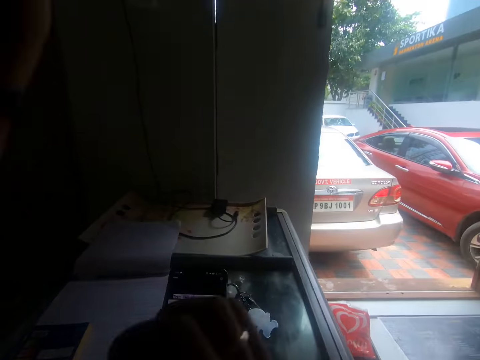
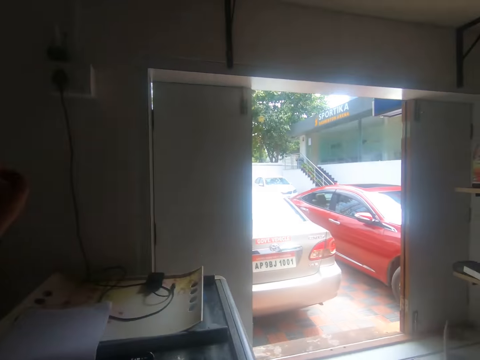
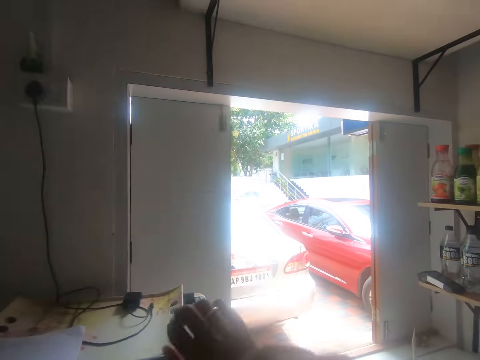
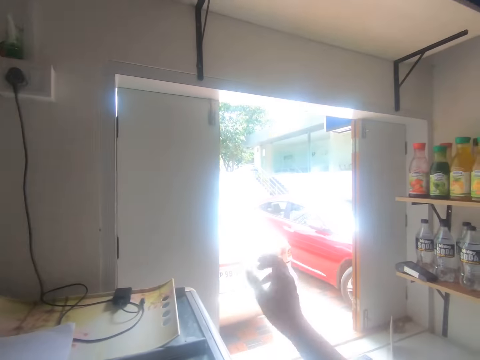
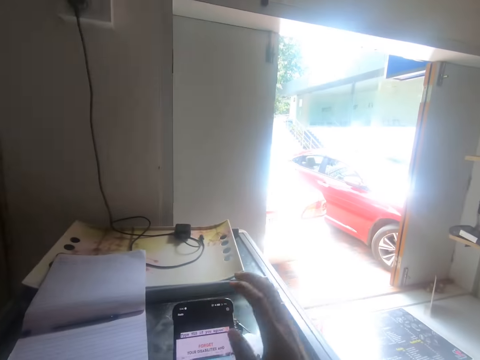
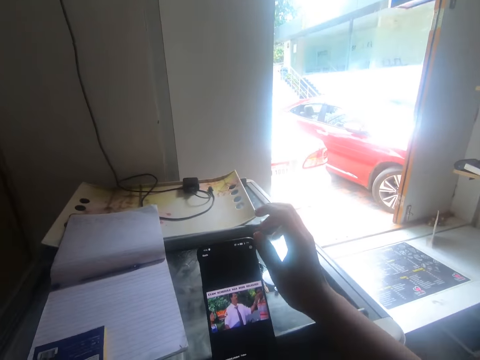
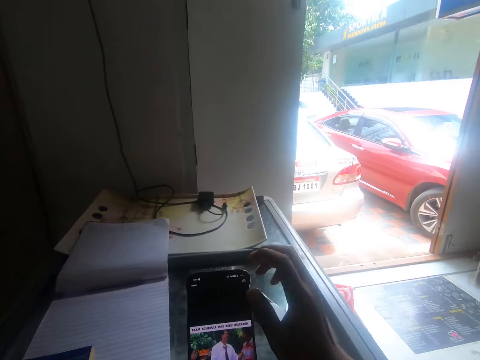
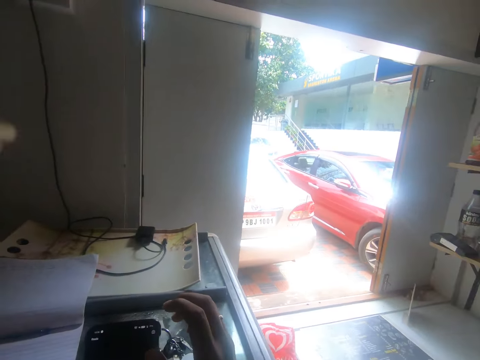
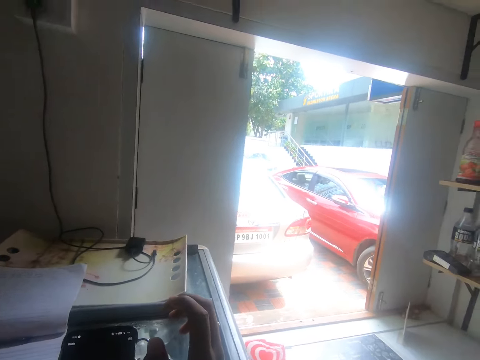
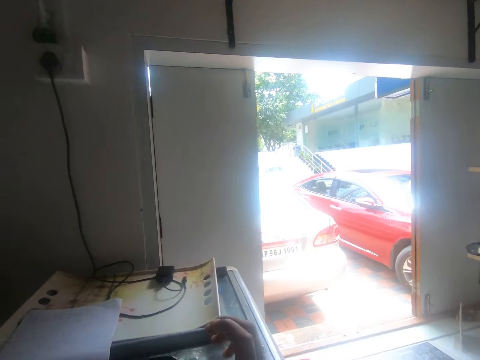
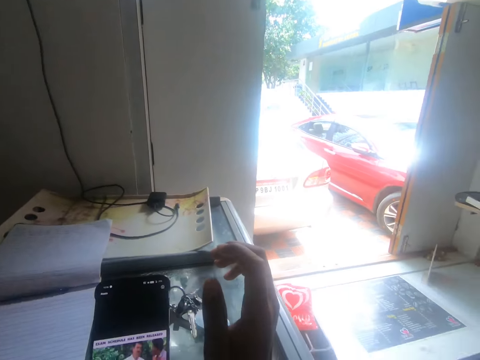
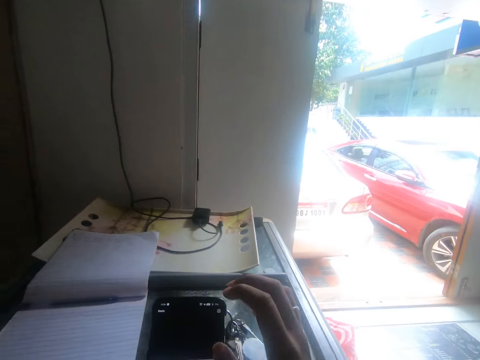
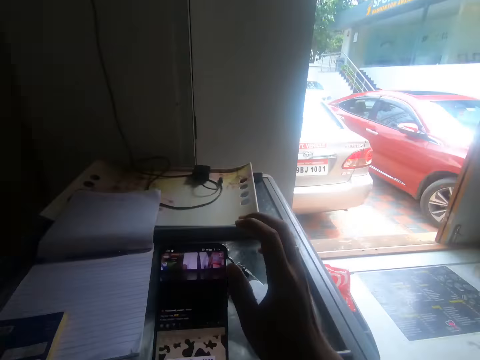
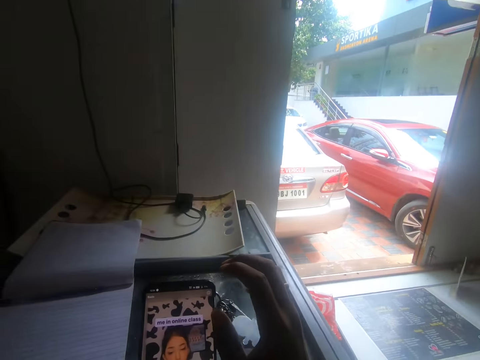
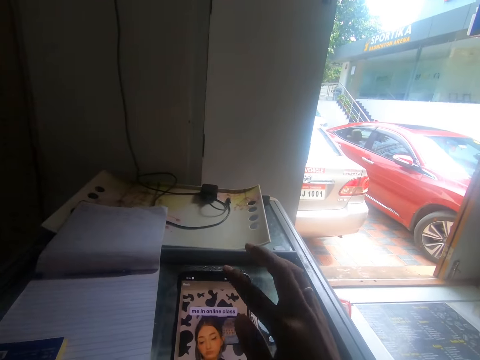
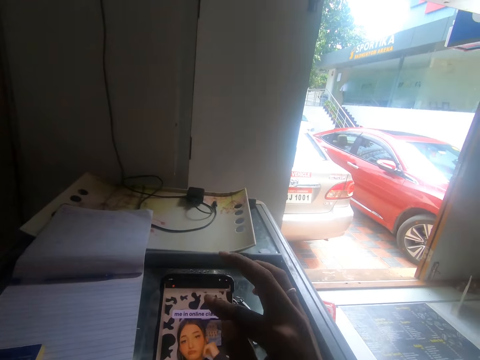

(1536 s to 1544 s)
The camera wearer operates the phone with both hands on the freezer.

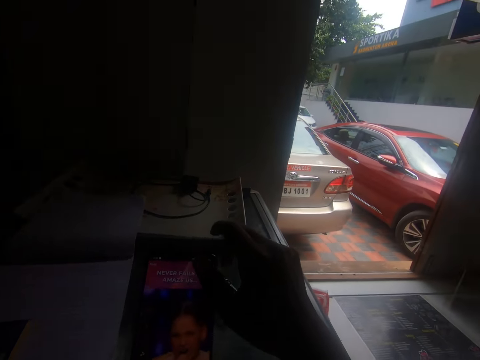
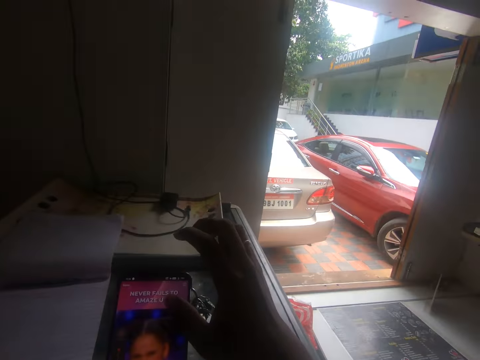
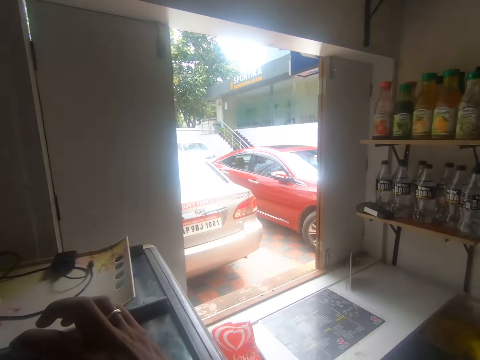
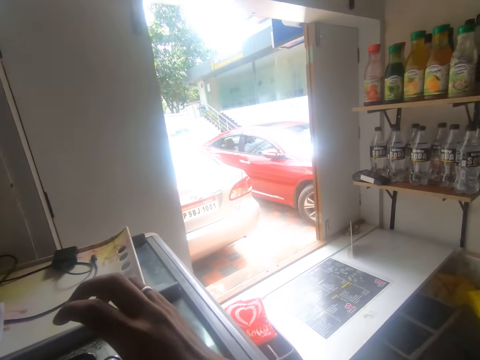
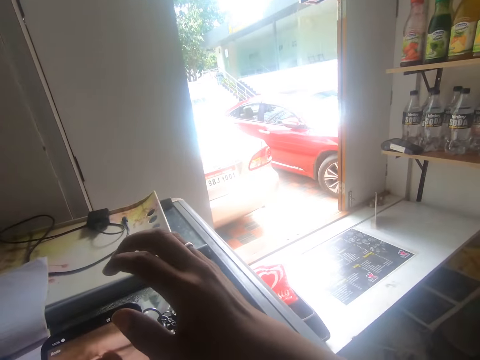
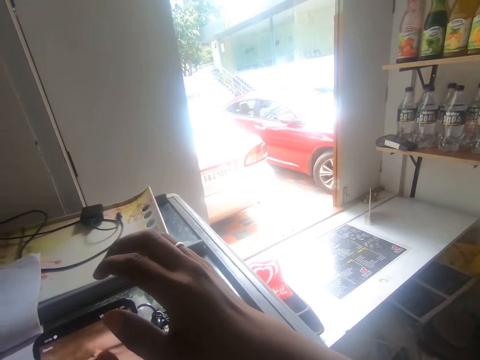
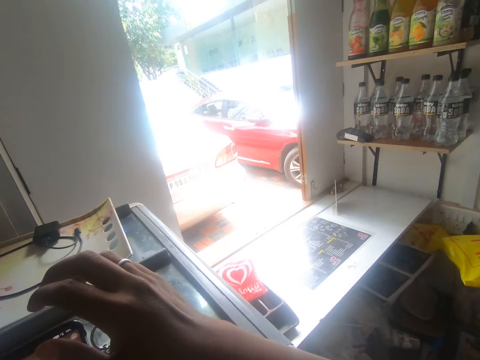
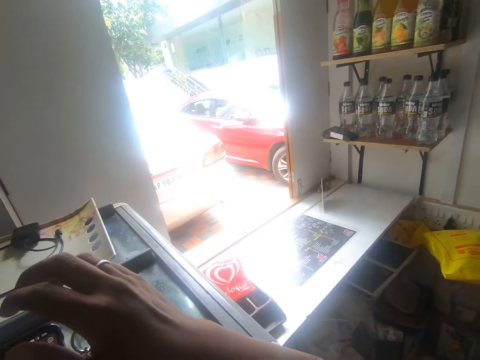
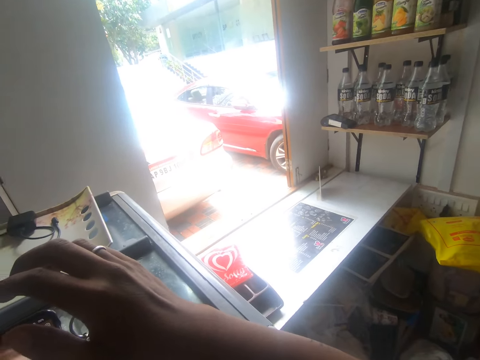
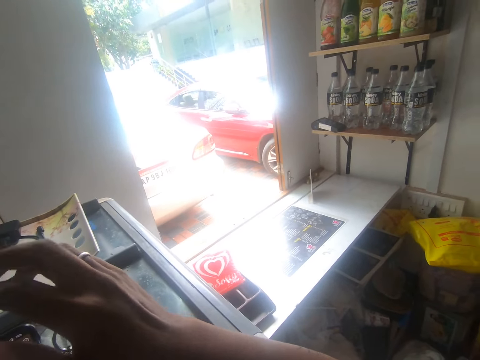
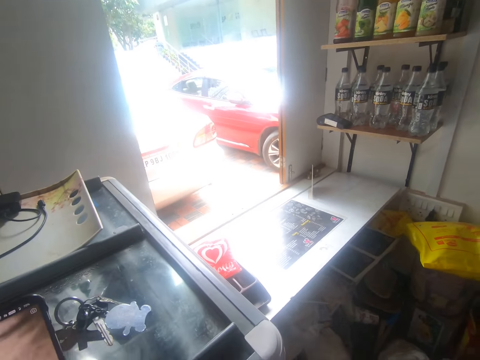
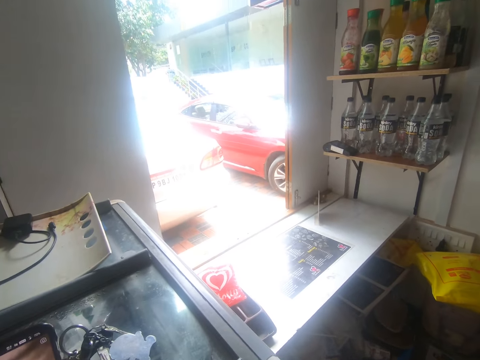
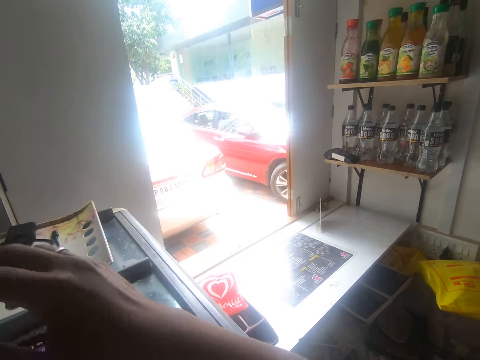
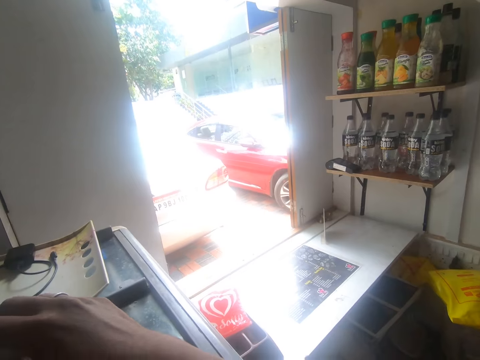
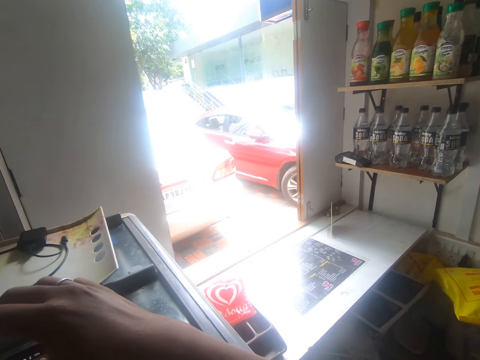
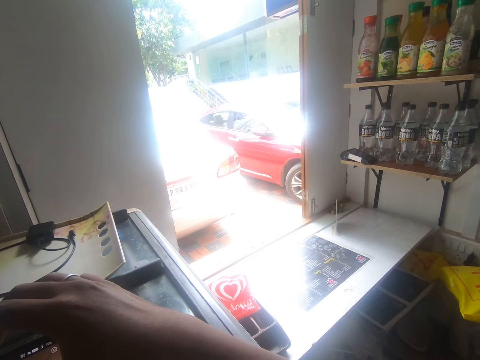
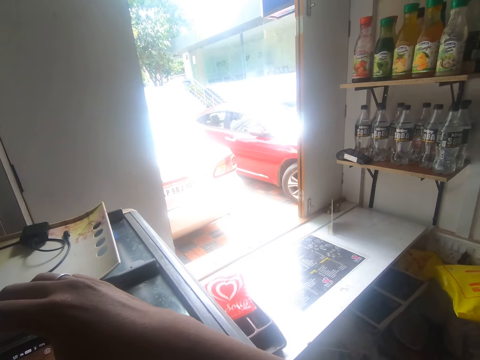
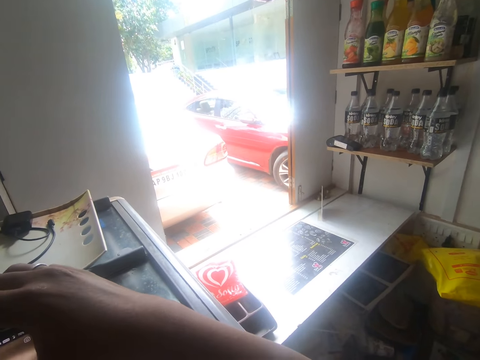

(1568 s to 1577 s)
The camera wearer looks around.

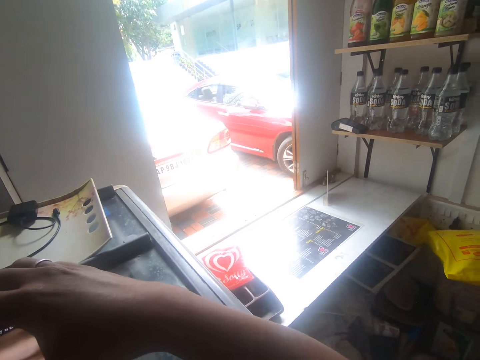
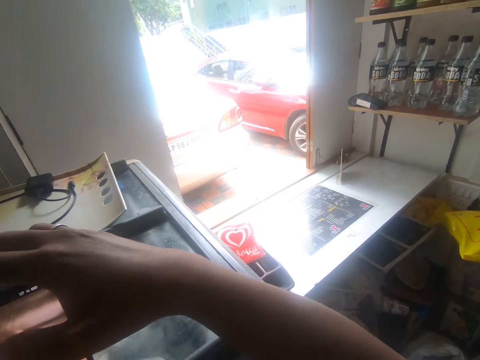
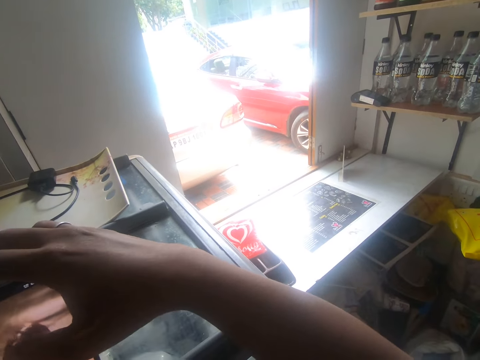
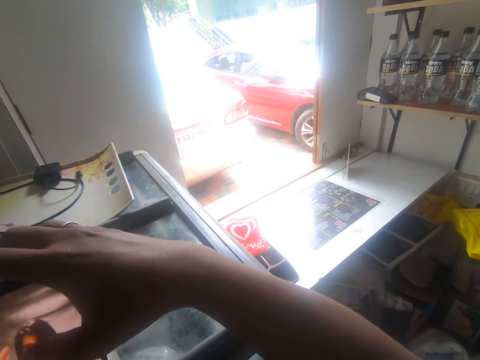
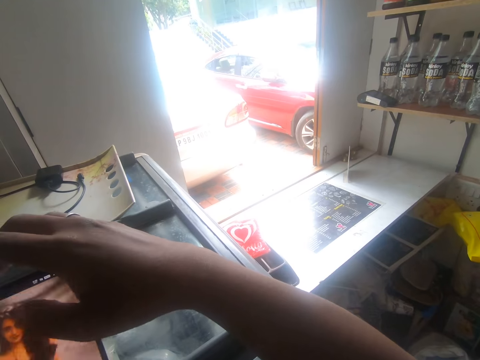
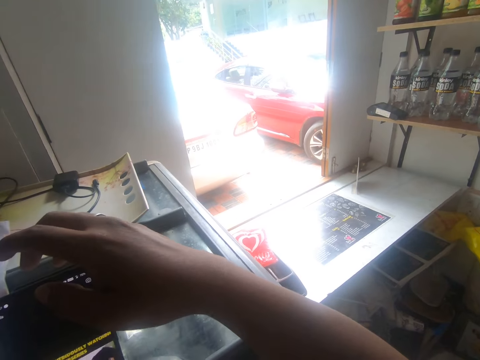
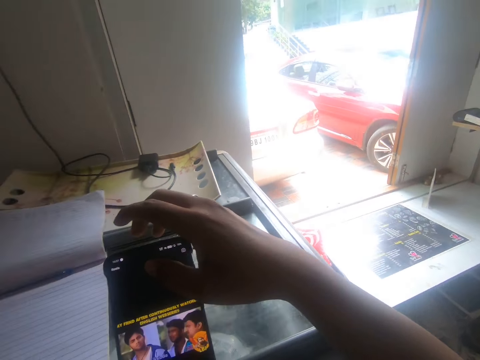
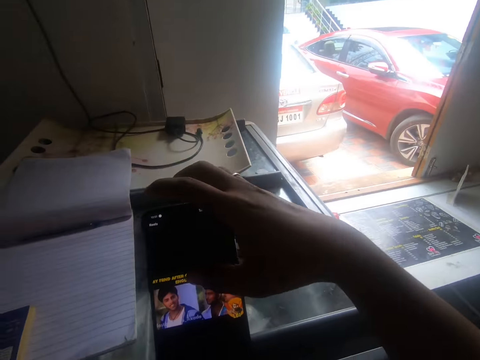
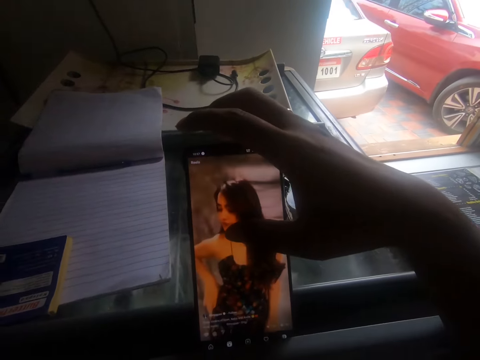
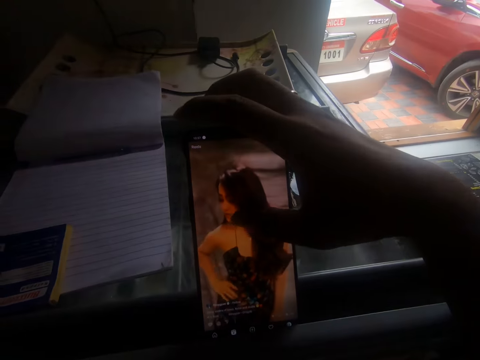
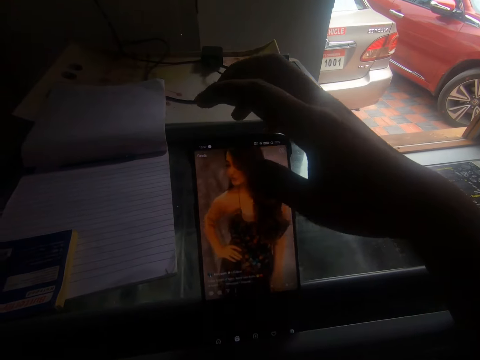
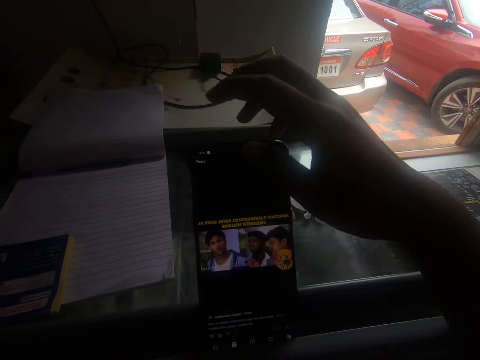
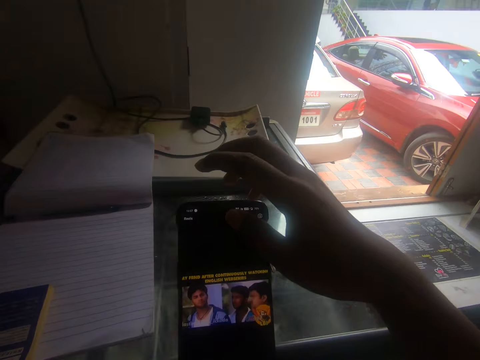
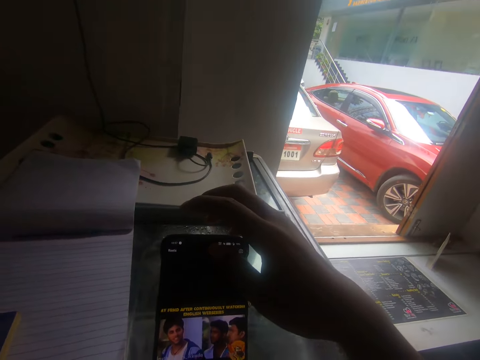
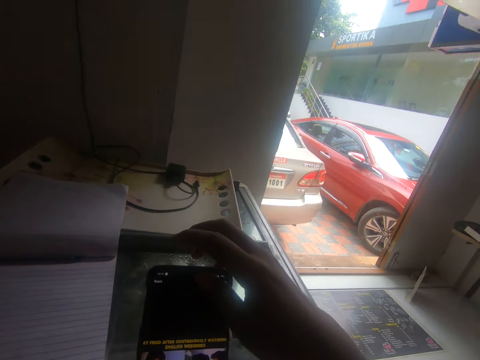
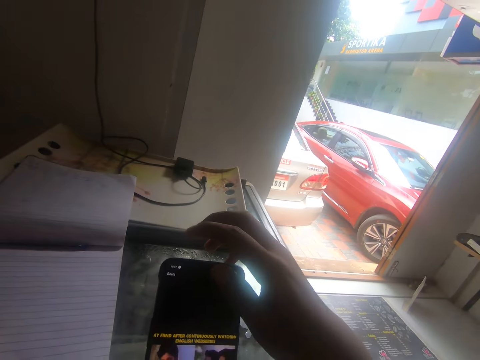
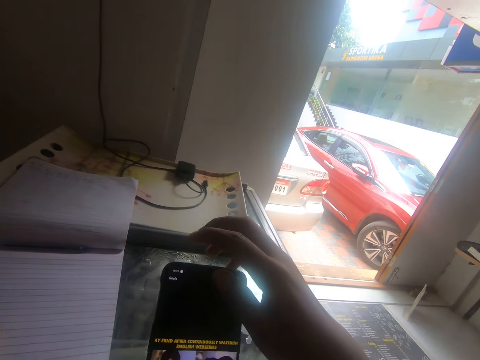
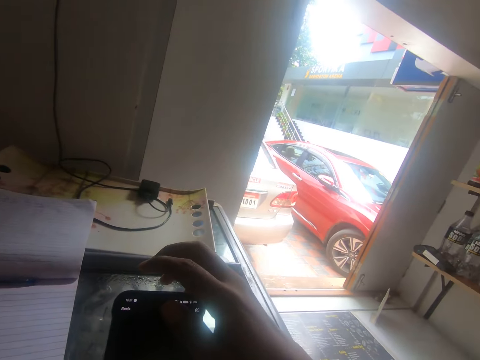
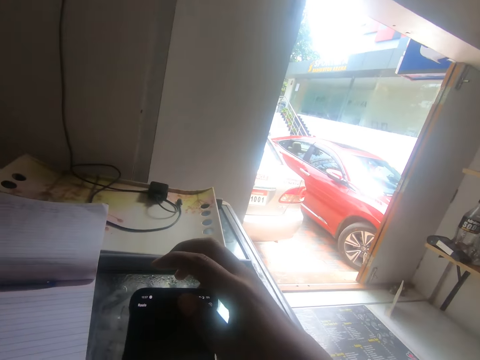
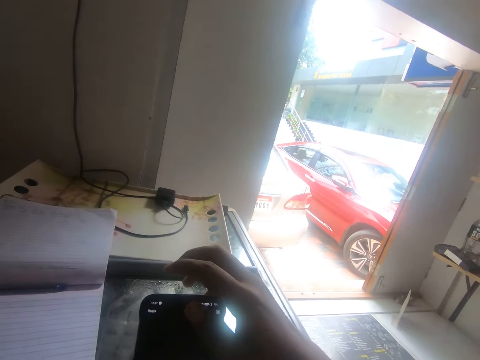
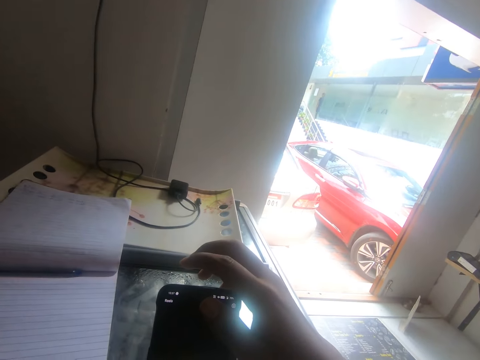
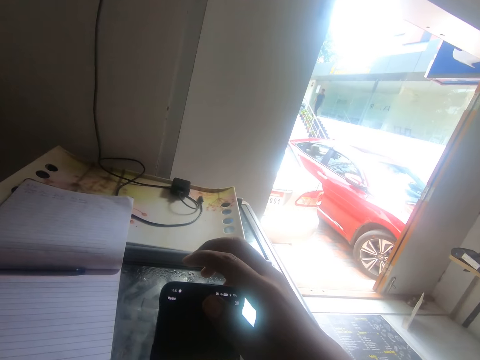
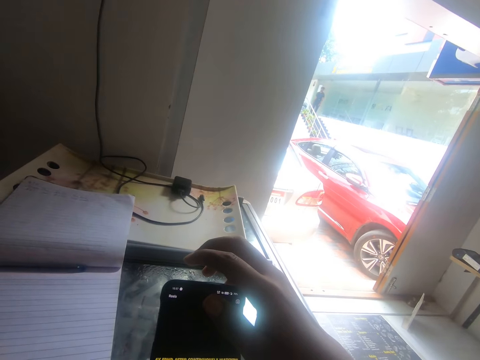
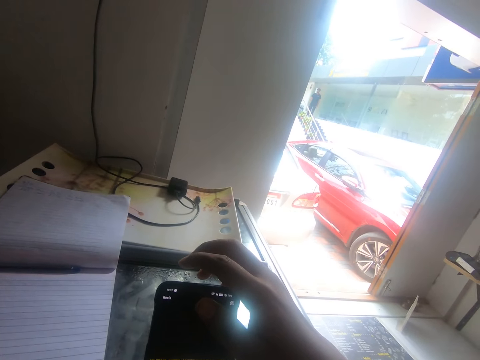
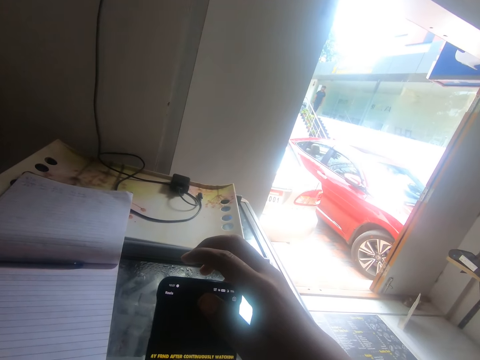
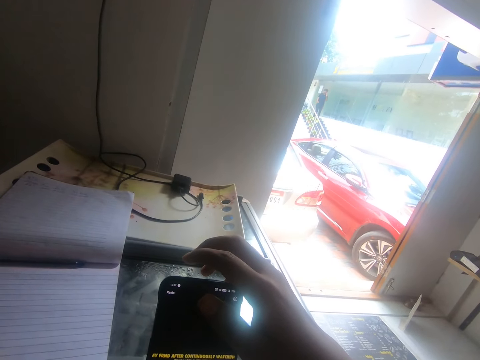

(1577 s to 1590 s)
The camera wearer uses the phone. They look around.
